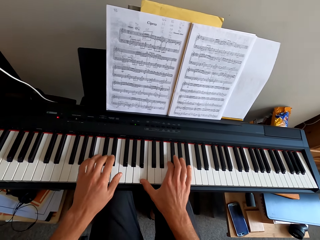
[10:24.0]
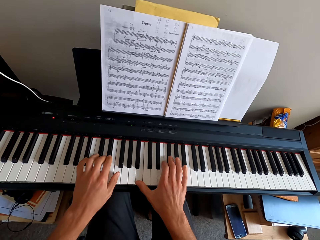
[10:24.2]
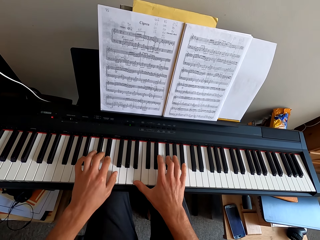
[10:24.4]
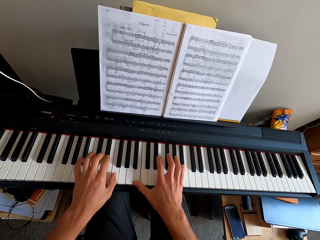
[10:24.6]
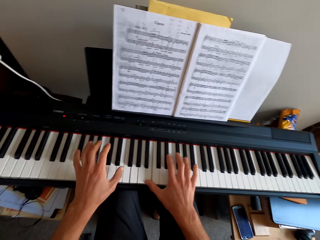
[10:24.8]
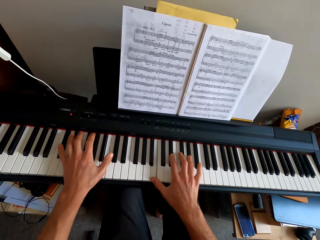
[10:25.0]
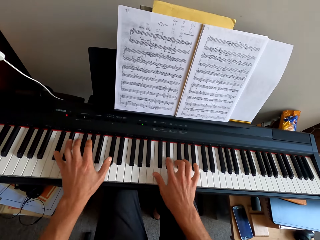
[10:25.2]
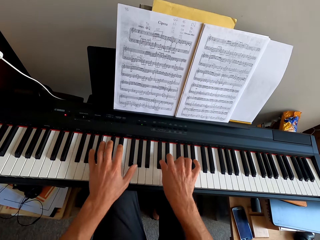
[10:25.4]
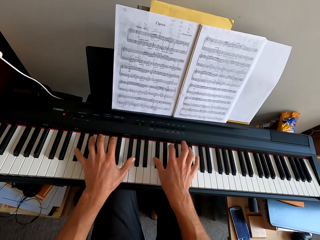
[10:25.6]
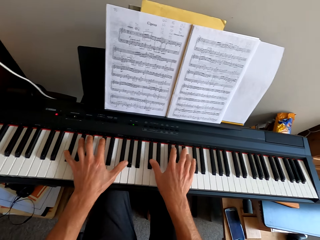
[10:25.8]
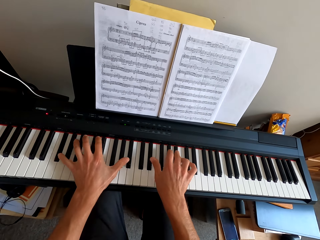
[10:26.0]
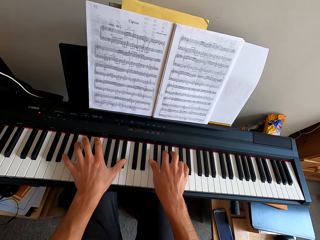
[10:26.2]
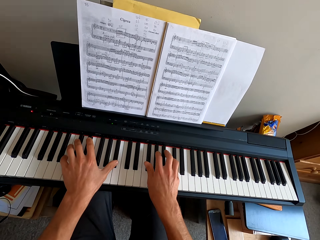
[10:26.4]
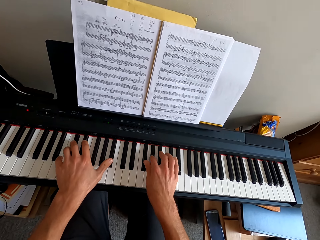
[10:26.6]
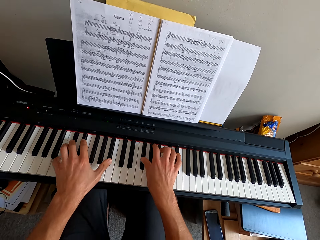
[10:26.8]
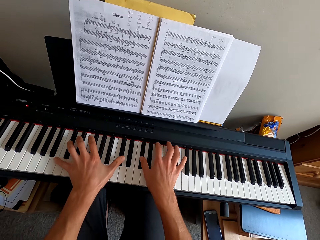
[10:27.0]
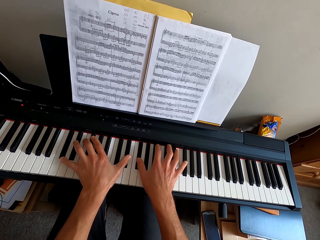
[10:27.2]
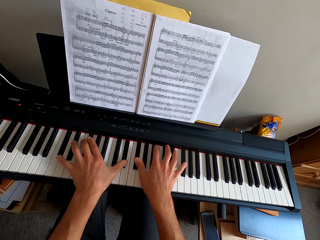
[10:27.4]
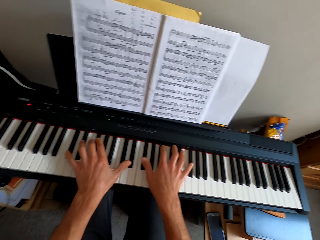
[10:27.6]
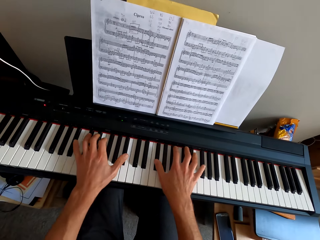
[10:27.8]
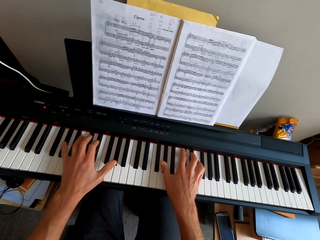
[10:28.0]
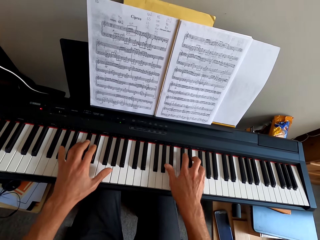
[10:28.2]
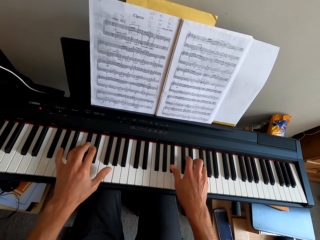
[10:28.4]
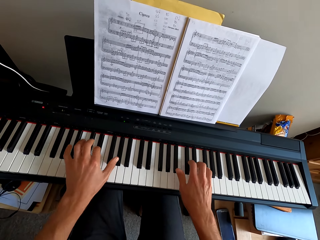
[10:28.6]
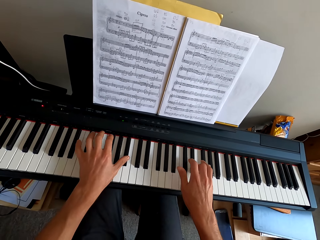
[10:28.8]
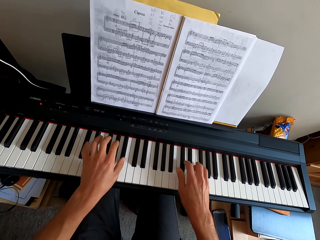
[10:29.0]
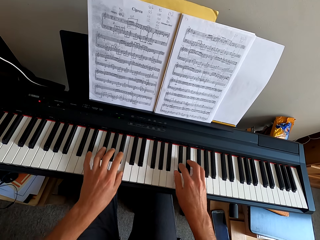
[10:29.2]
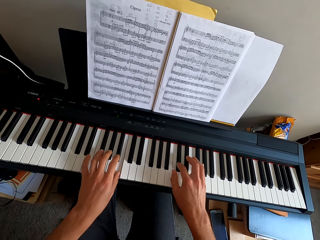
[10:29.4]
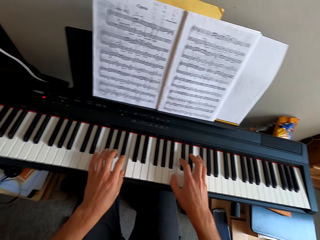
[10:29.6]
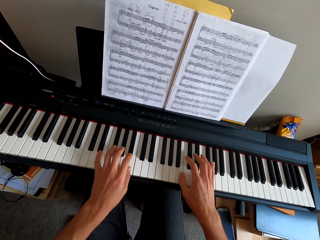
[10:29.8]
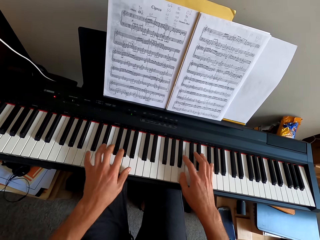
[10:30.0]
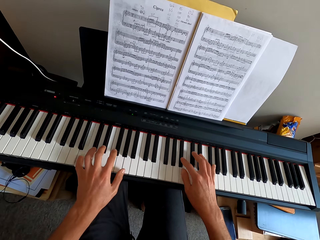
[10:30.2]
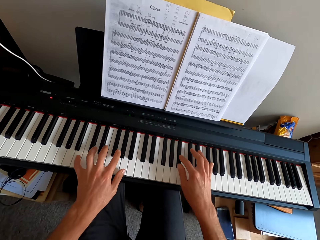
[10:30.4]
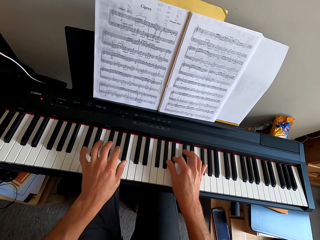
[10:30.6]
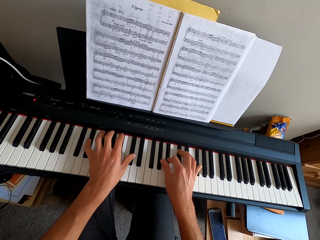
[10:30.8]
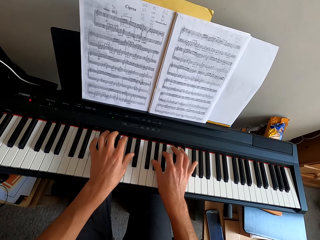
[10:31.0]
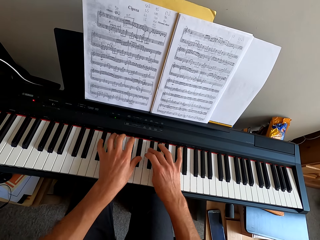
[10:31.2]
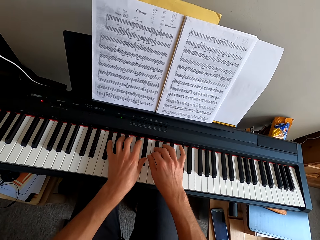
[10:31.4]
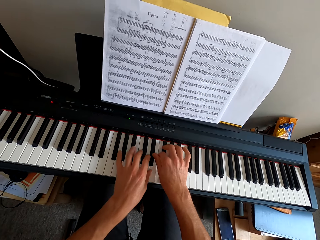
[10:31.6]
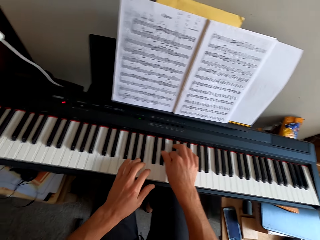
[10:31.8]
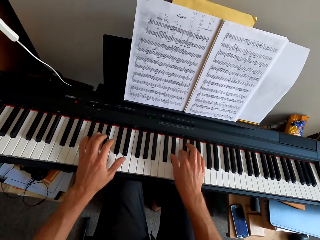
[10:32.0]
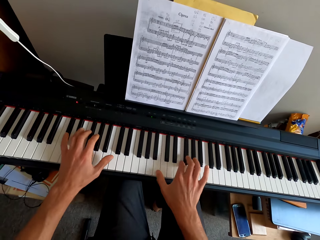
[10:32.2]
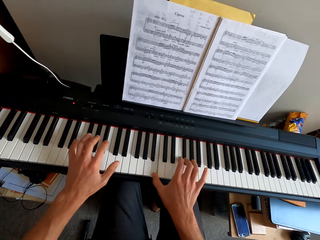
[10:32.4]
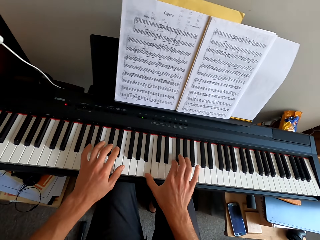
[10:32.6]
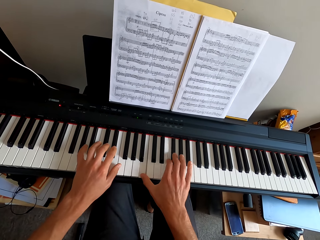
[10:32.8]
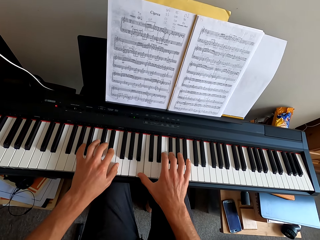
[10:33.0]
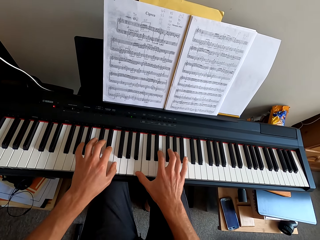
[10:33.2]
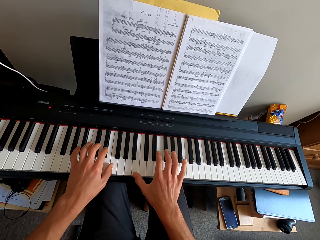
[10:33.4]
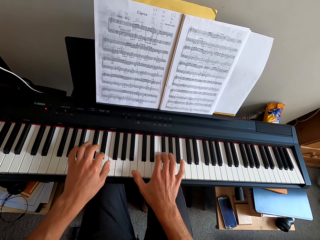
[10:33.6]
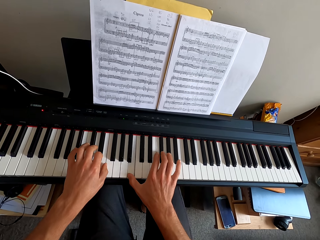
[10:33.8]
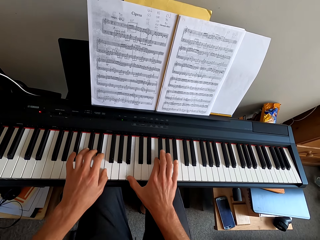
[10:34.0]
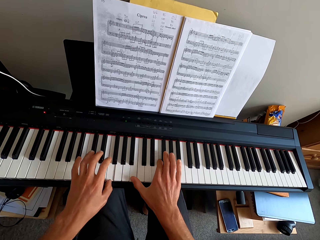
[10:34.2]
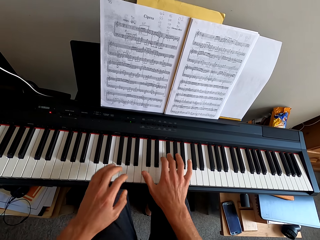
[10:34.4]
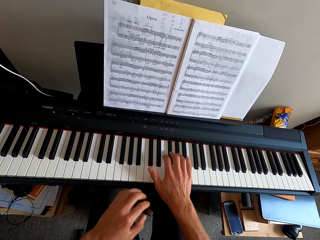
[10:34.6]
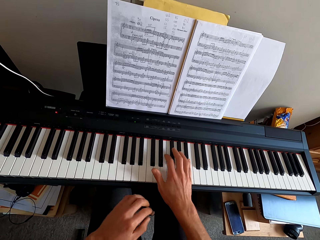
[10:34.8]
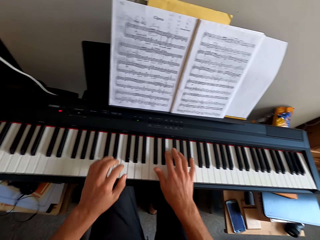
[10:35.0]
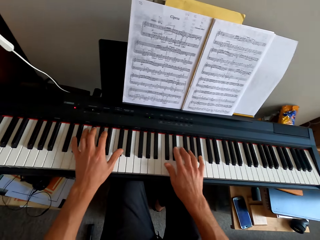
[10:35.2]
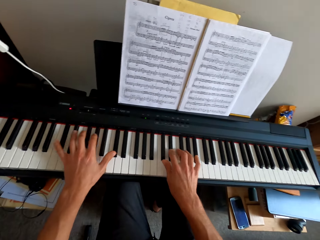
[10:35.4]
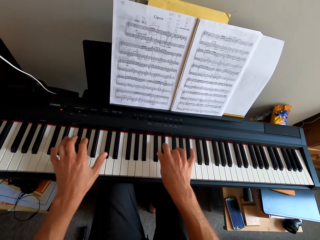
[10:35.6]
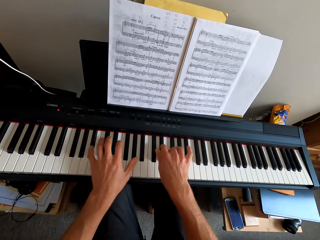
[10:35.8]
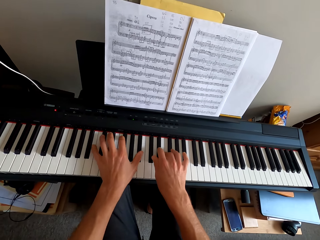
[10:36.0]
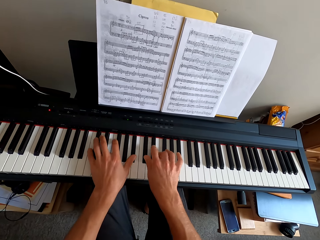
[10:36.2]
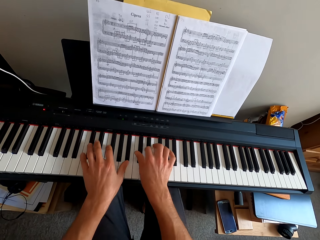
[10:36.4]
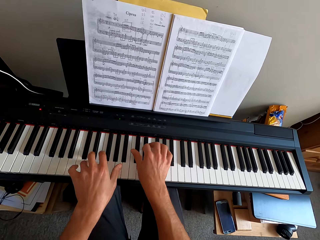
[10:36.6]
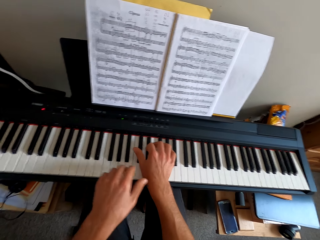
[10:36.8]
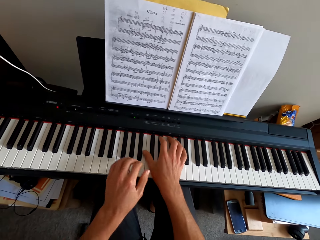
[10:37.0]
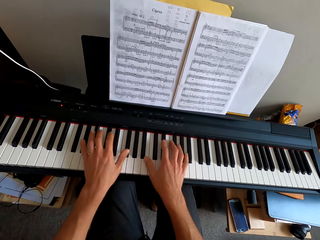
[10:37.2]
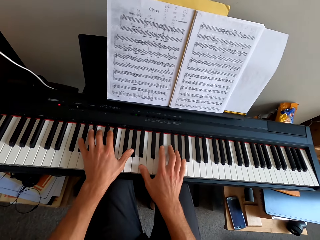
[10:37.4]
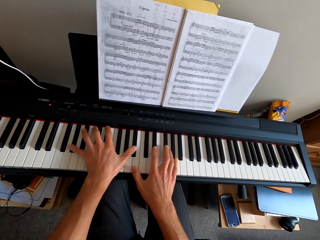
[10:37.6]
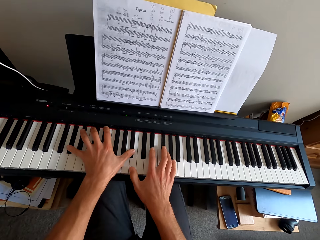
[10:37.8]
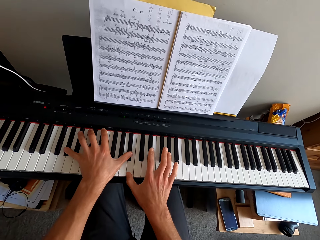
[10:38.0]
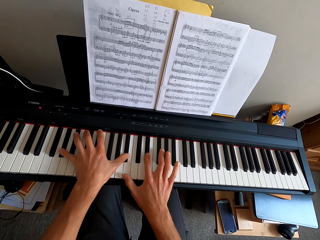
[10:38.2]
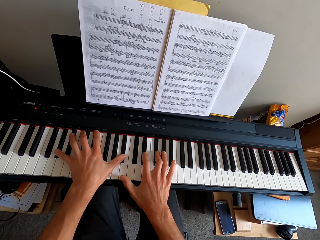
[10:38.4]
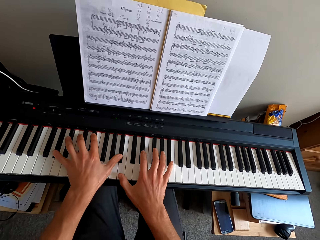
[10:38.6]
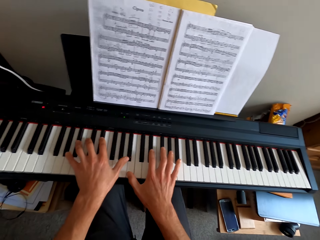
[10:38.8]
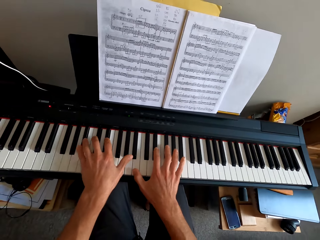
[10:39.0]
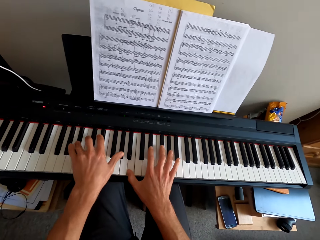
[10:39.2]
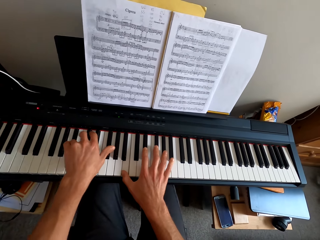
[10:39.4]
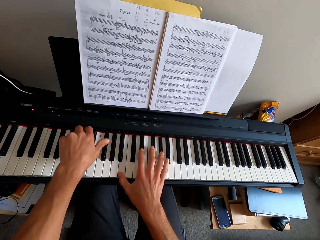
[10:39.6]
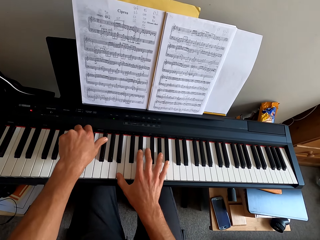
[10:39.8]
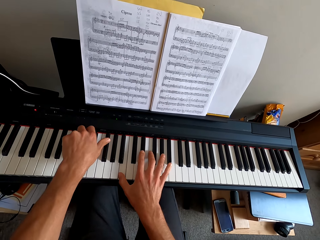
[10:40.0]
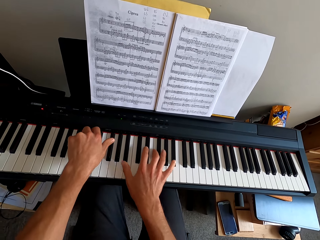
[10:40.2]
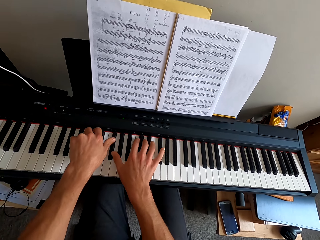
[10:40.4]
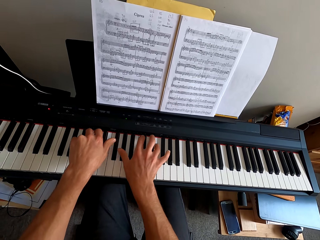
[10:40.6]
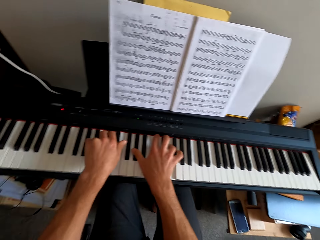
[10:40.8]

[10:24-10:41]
The camera wearer pulls his hand off the keyboard. He plays the keyboard with both hands.

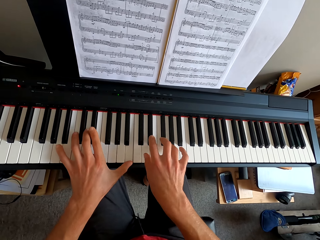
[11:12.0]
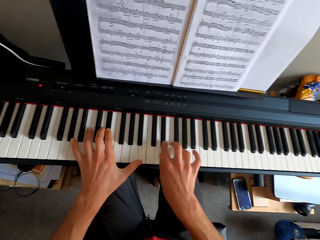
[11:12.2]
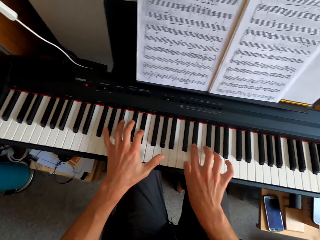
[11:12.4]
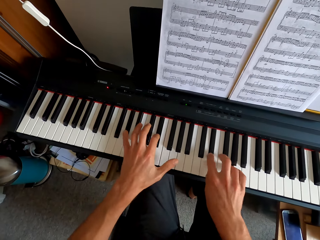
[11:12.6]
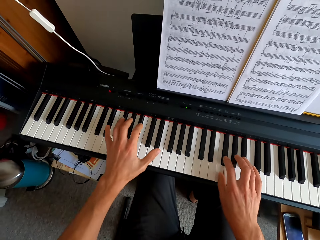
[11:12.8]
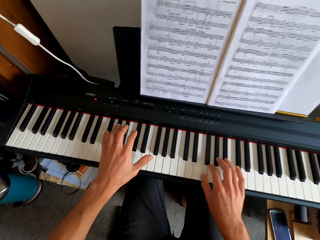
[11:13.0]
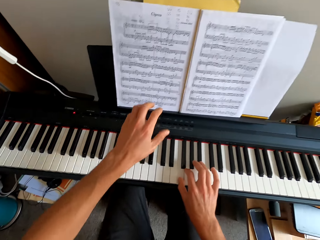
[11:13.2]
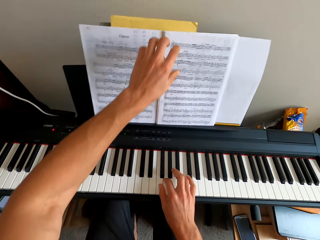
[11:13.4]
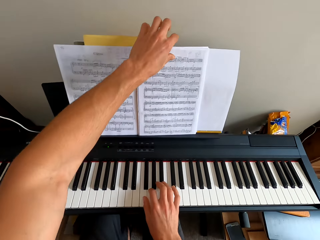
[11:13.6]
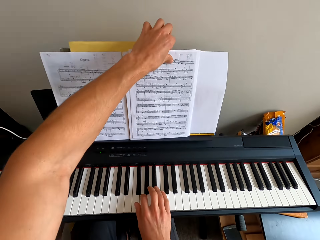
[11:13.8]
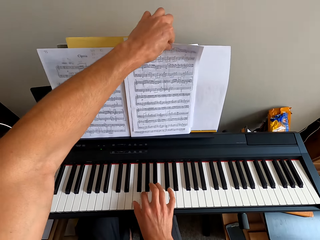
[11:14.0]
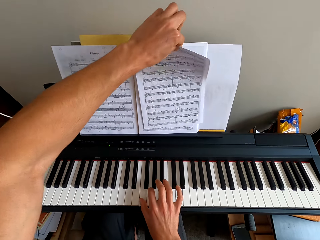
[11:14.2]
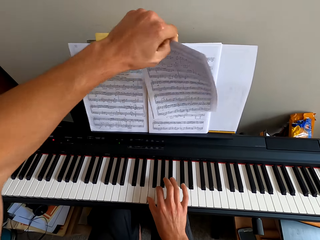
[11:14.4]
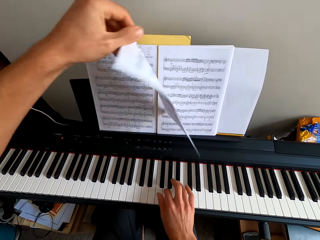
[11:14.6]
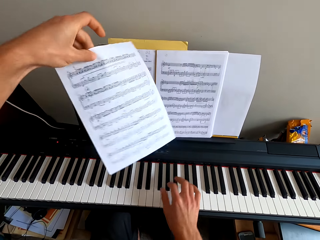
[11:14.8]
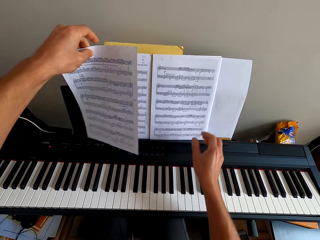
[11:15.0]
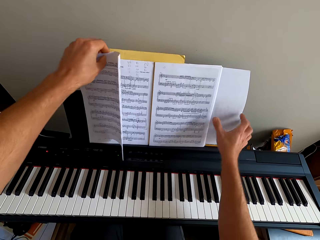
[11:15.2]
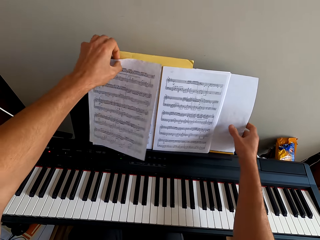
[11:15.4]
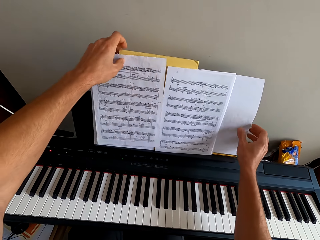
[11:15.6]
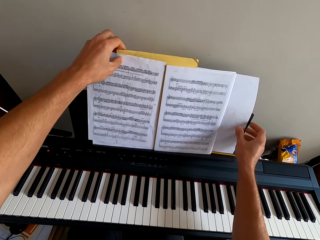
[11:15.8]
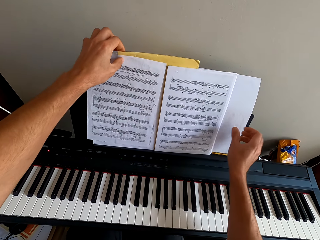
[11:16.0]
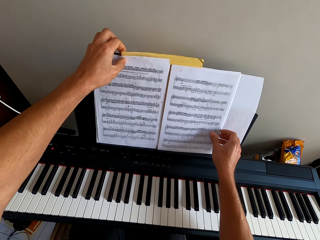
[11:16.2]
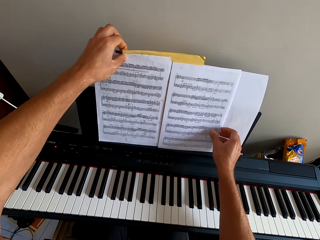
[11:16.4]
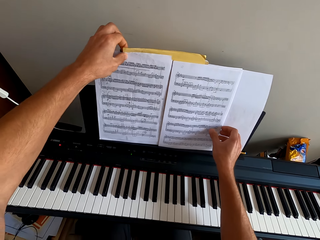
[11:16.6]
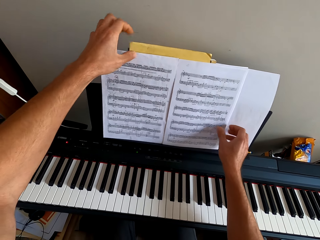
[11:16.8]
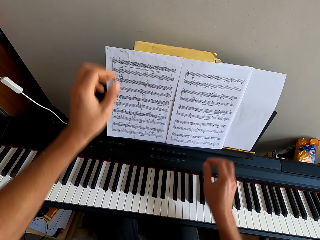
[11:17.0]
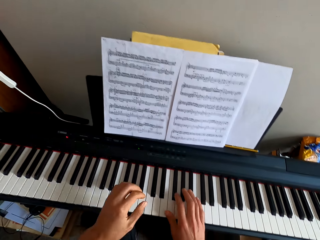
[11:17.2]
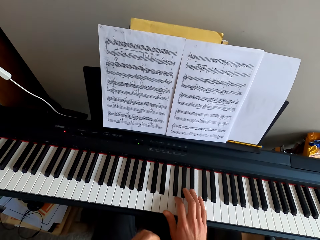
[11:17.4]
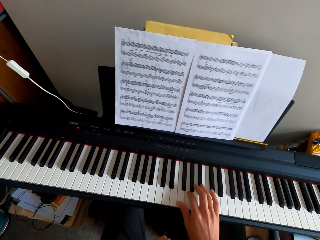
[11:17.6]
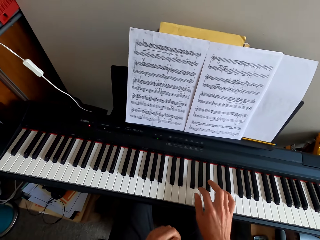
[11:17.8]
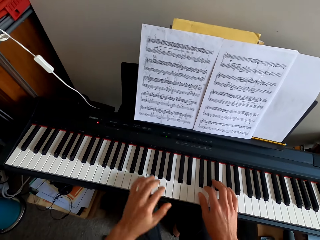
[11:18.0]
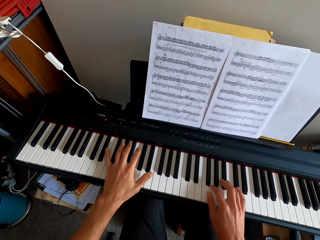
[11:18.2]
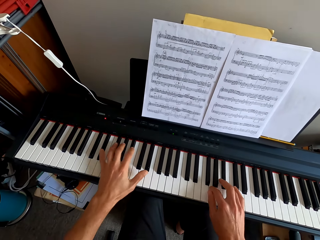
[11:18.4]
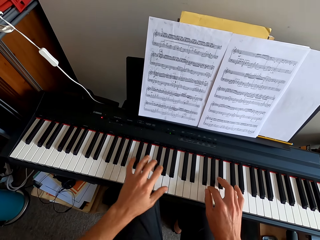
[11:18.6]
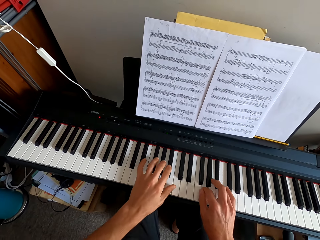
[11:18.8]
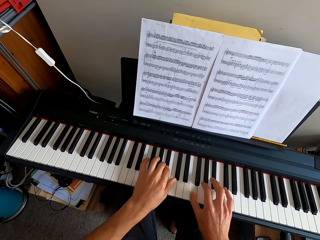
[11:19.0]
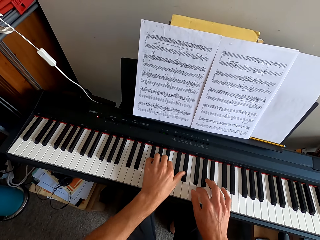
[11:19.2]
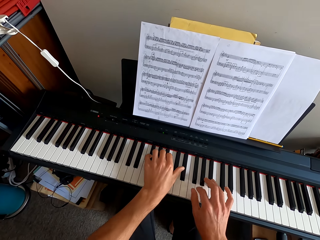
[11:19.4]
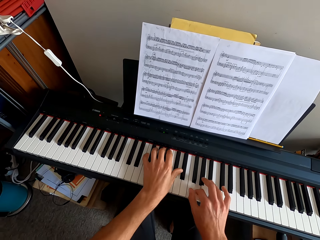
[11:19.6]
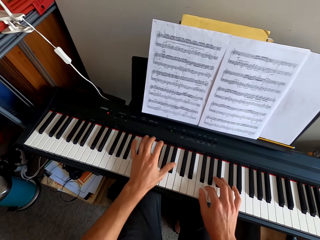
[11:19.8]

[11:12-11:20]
The camera wearer pulls his hand off the keyboard. He picks up a paper. He is flipping the paper on the other side. He puts the paper on another paper. He aligns the papers. He pulls his hands off the papers. He plays the keyboard with both hands. He pulls his hand off the keyboard. He plays the keyboard with both hands.
